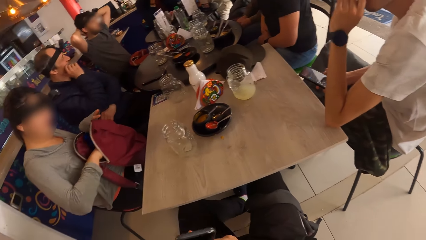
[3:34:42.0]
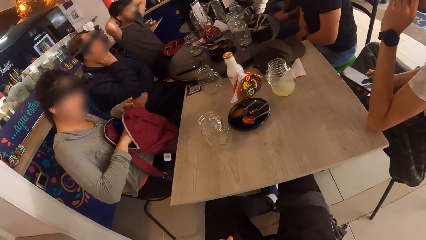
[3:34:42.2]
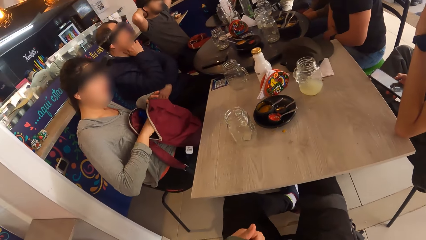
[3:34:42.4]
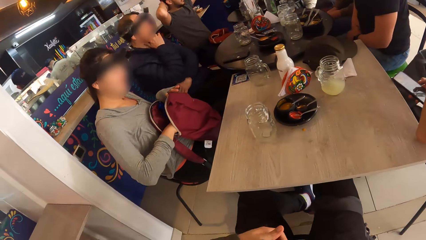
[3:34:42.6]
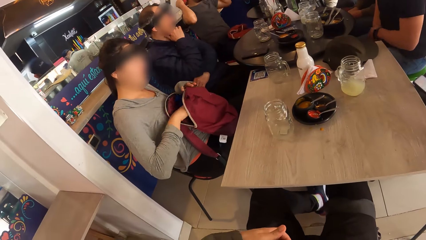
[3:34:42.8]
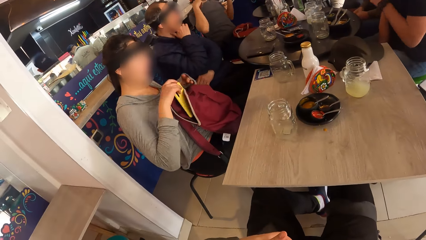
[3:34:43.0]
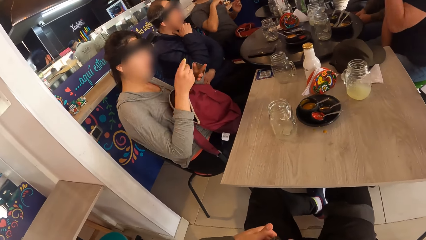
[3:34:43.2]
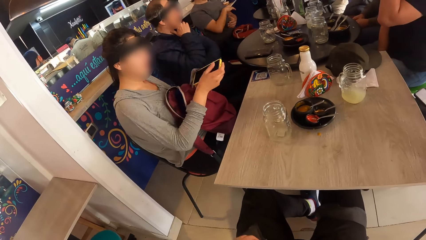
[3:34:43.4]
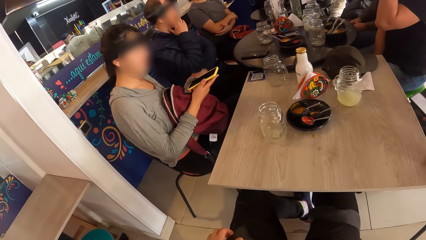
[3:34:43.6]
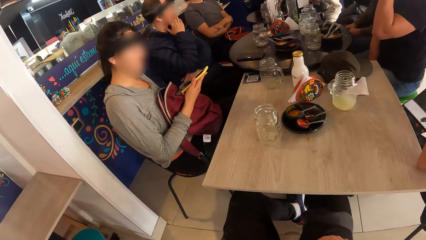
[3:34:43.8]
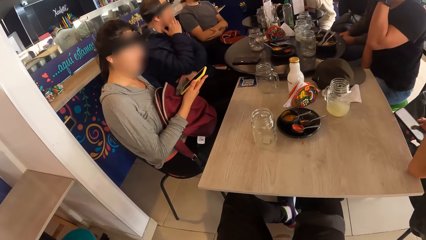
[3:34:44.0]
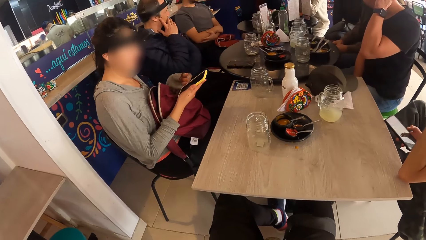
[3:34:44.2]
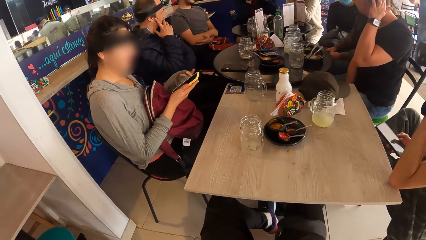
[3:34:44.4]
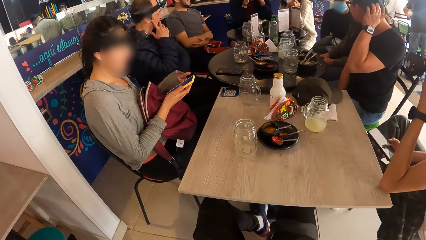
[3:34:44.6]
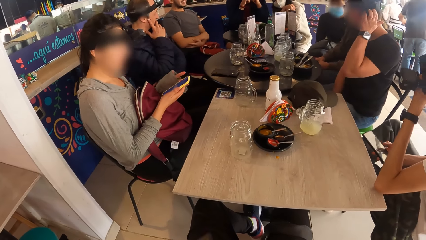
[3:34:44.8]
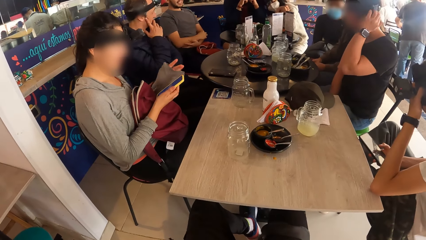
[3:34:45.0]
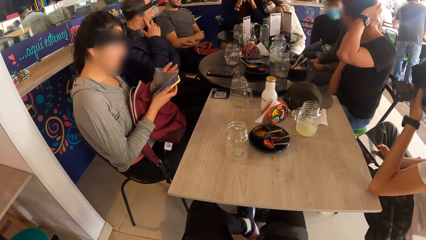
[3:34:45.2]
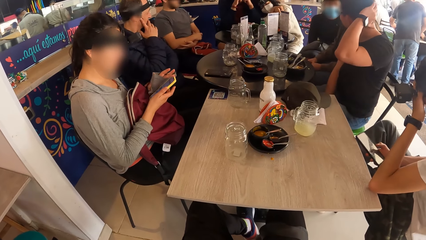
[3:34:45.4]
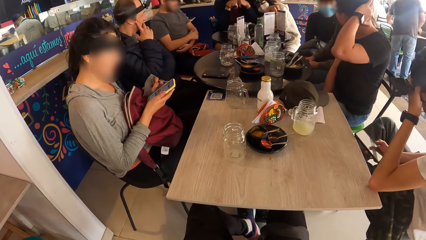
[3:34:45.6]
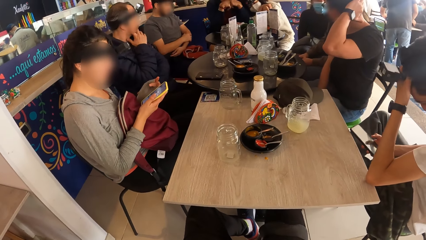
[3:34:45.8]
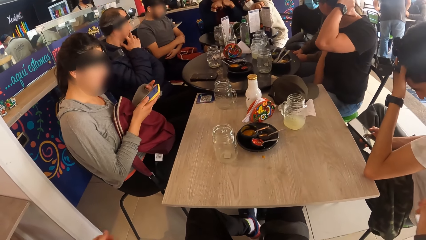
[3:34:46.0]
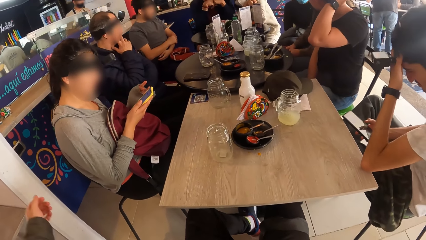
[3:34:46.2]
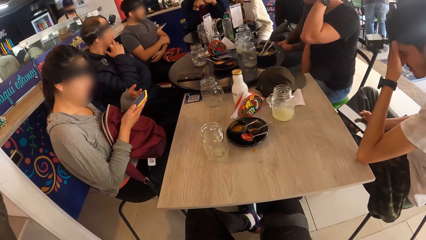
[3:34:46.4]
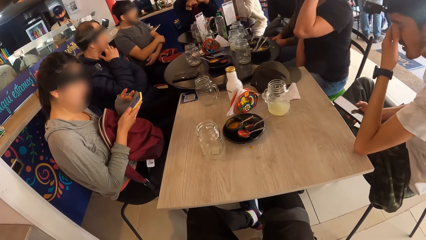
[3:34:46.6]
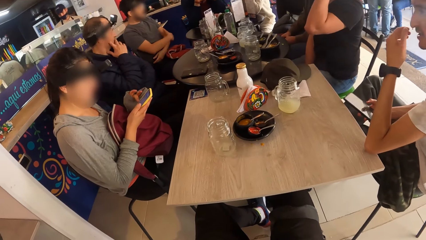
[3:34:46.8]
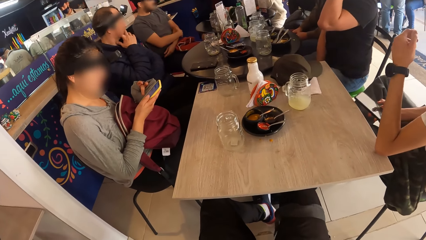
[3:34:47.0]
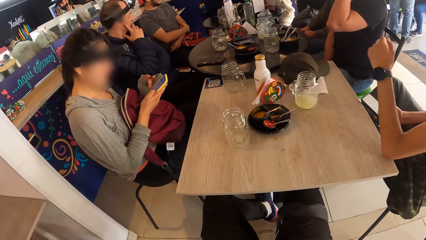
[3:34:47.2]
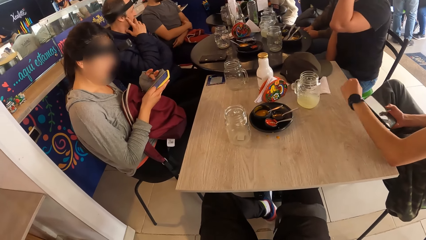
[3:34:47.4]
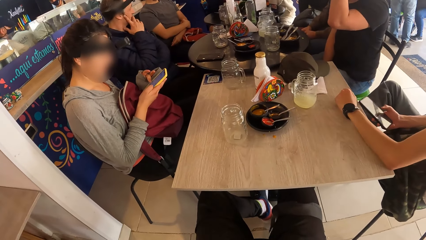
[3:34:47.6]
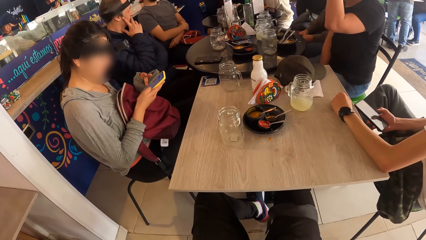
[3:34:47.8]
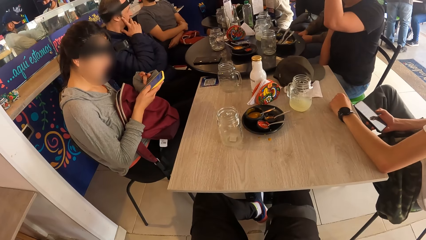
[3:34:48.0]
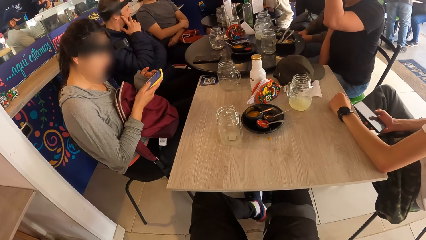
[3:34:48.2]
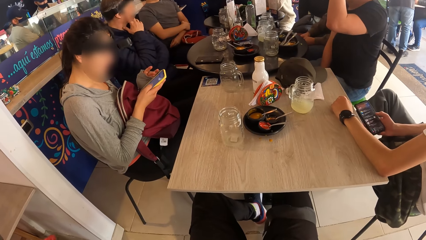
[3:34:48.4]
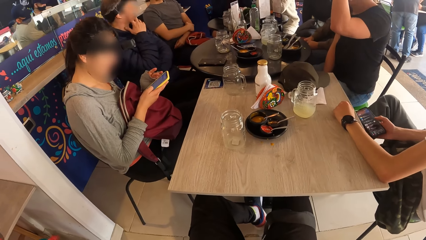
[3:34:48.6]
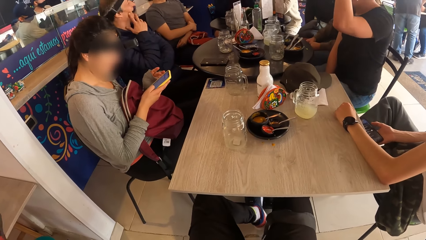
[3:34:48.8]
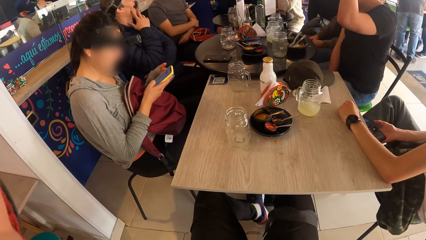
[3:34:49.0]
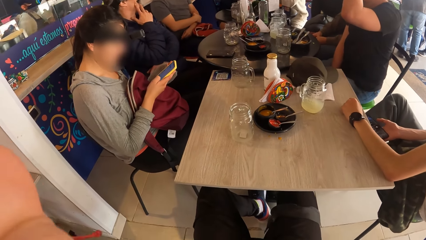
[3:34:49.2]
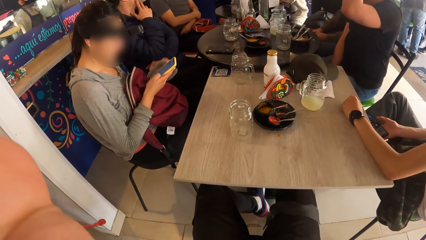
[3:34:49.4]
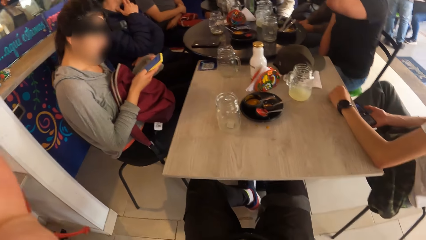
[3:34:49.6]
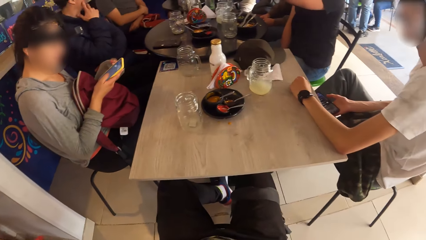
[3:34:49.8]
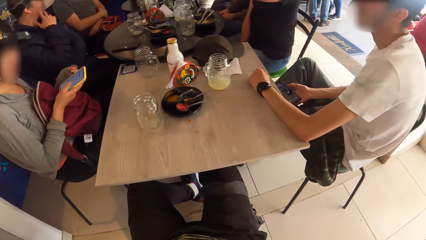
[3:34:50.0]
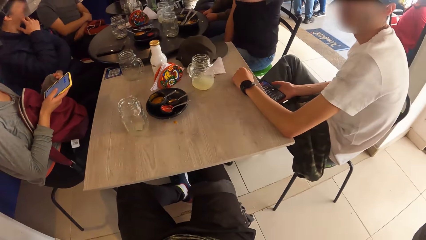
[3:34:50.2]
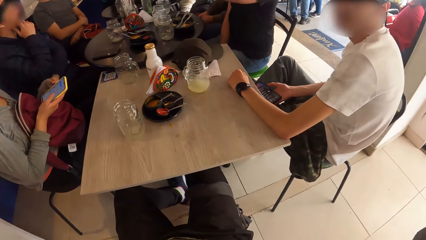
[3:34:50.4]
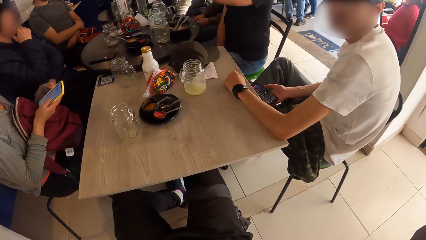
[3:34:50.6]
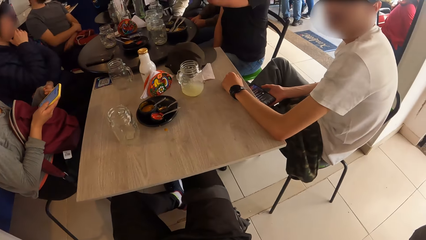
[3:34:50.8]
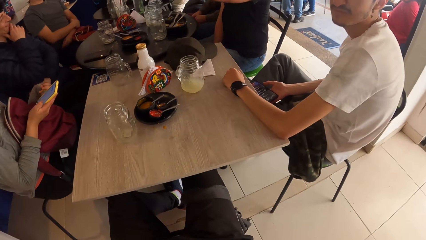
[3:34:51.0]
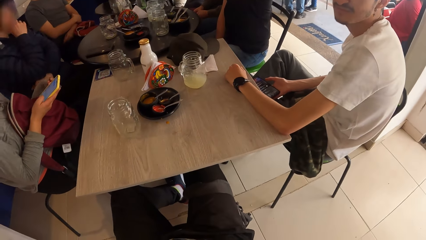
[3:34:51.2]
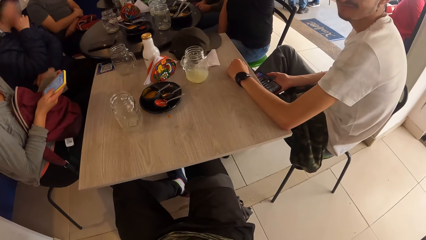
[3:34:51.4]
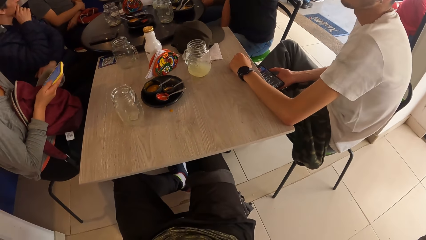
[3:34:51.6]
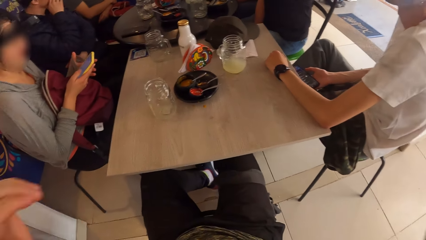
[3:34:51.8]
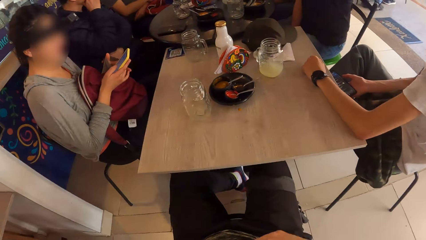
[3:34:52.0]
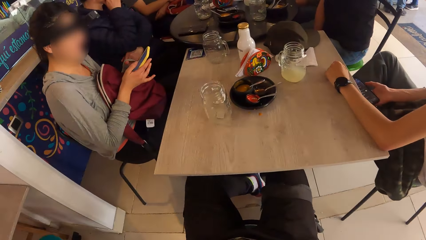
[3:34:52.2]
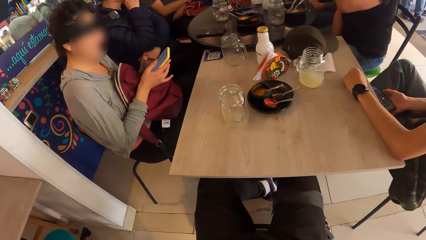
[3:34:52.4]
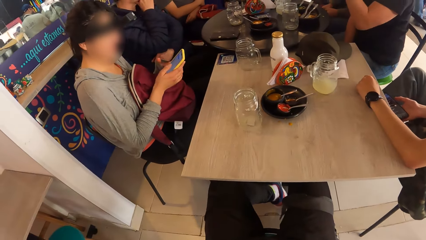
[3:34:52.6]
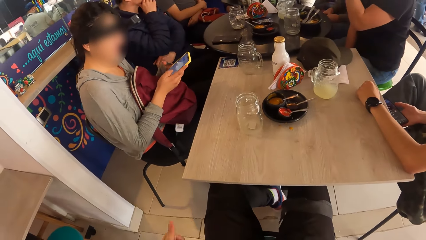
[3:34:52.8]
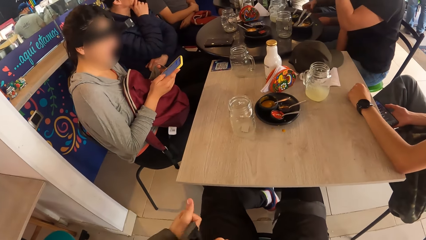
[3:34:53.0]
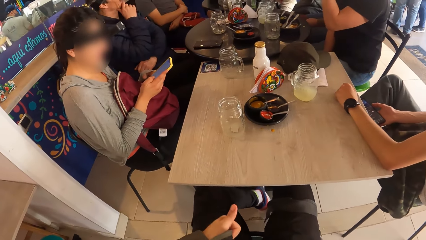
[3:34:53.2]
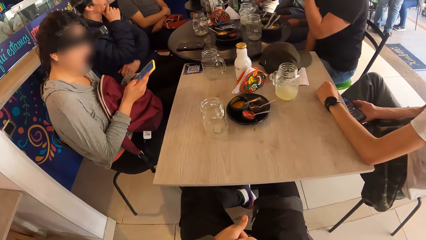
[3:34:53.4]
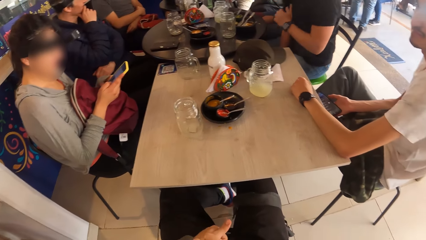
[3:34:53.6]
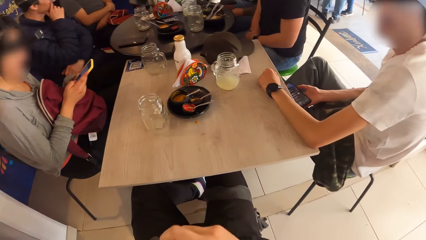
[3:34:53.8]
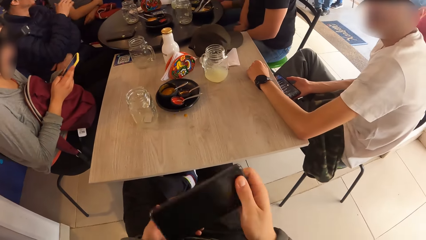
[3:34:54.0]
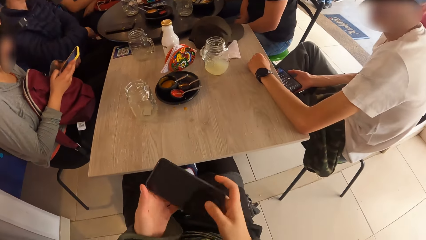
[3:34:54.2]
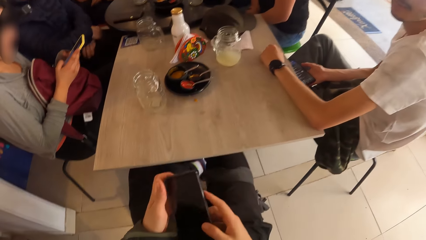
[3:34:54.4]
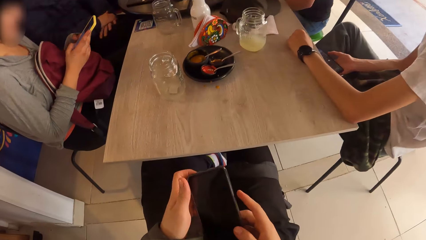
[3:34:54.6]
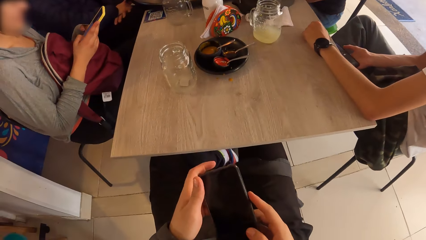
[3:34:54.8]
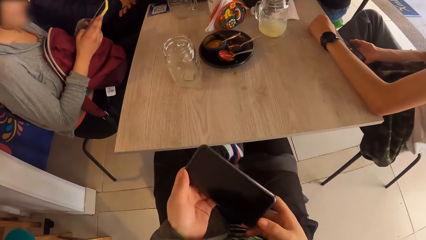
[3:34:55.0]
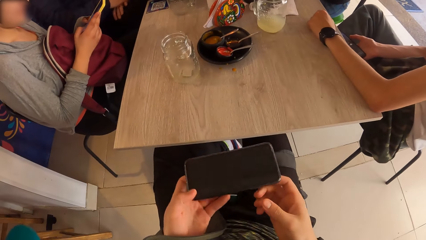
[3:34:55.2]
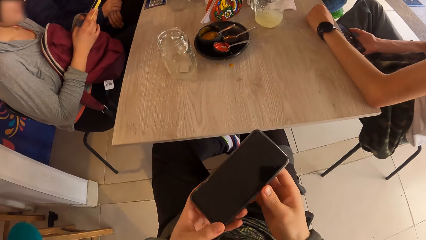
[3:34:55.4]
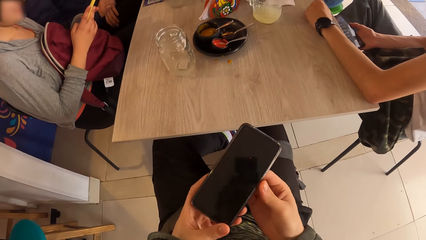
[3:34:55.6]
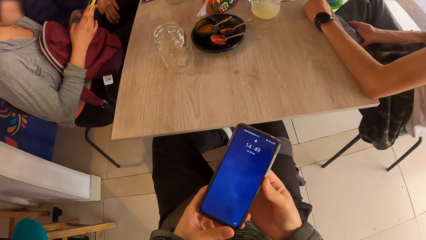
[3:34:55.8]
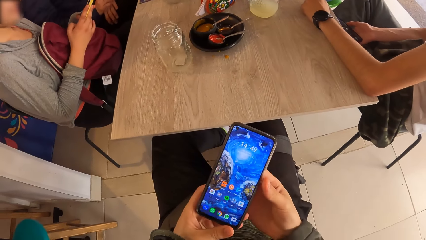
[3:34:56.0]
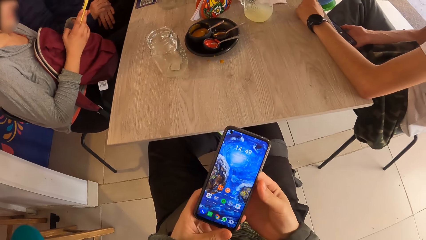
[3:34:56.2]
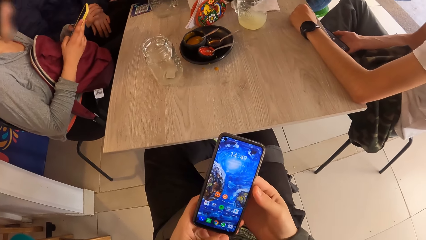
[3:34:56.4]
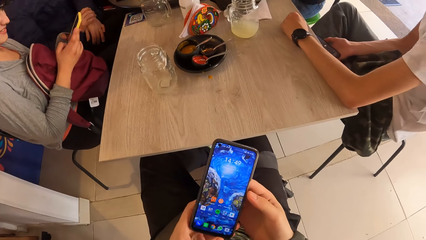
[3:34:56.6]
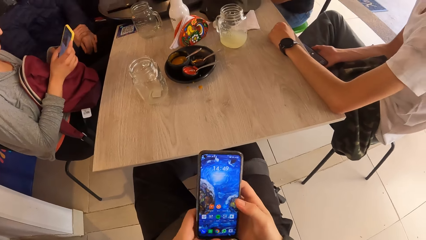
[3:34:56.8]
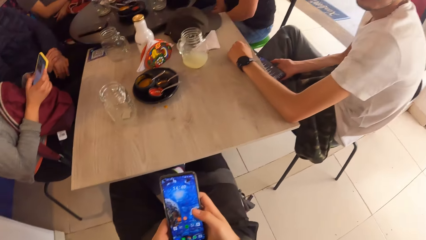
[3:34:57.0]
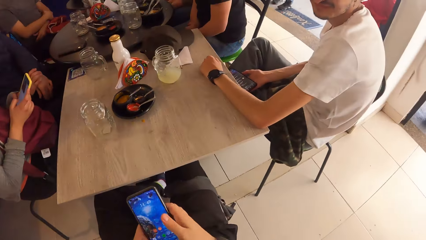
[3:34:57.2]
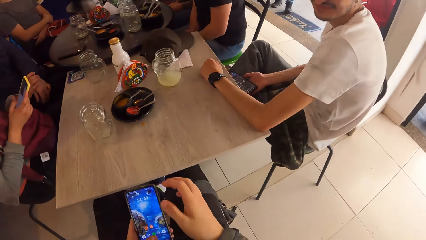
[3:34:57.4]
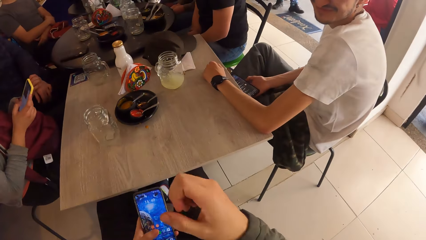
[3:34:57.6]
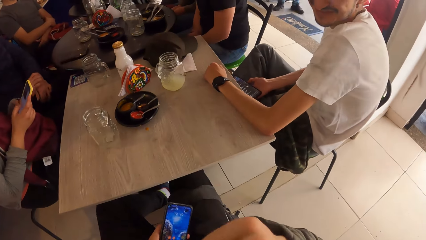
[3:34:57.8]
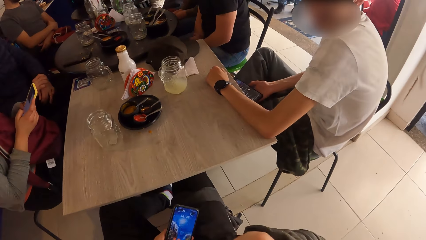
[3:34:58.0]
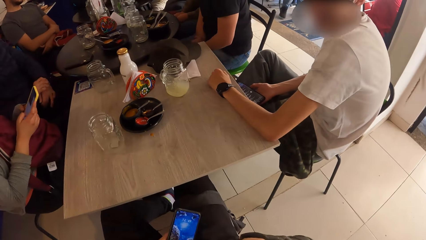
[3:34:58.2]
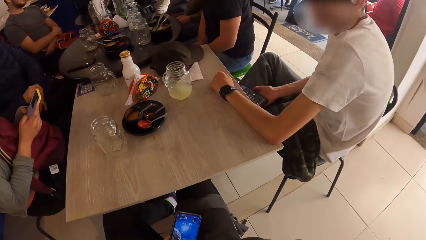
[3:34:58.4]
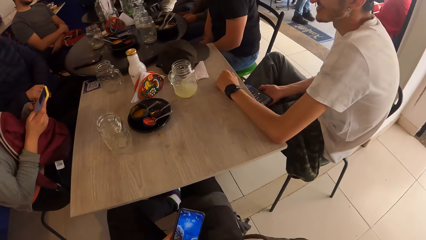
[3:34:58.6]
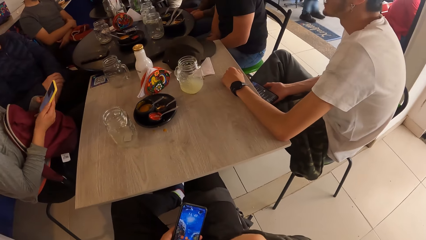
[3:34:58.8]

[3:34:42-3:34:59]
The woman takes a phone from the bag on her lap with her right hand and operates the phone with both hands. The man adjusts a camera on his head with his left hand. The camera wearer holds the phone with both hands. He checks on his phone. He operates the phone with both hands. He holds the phone with his left hand.
